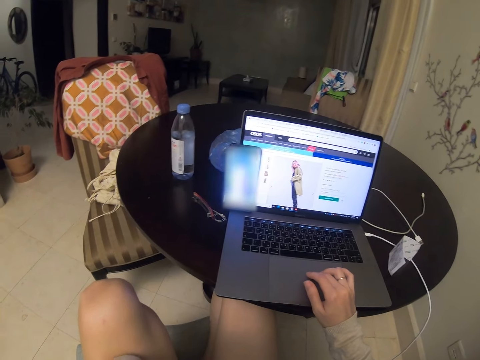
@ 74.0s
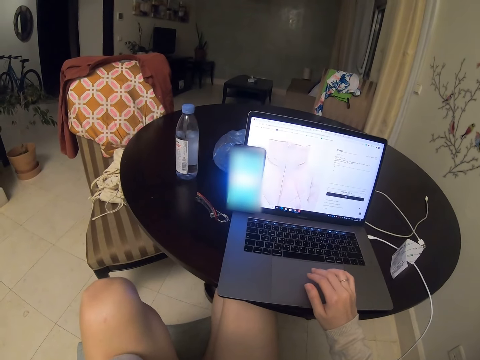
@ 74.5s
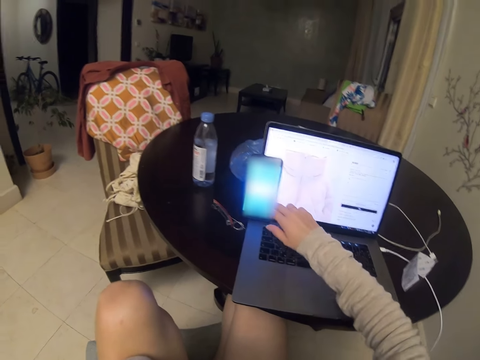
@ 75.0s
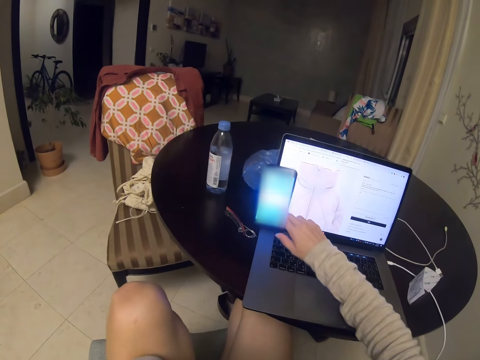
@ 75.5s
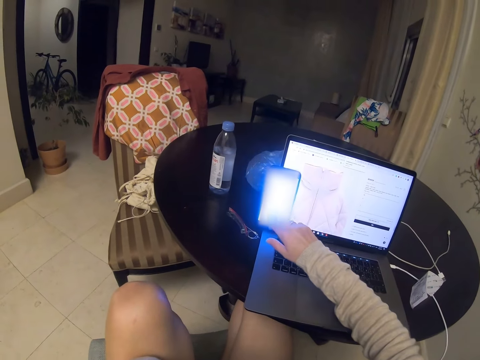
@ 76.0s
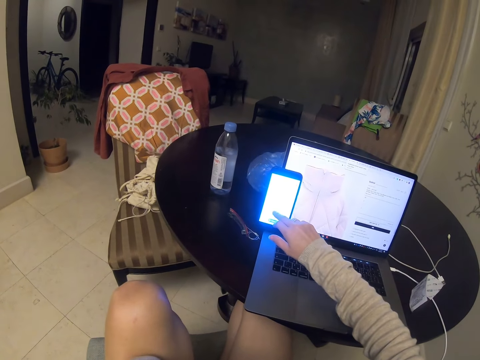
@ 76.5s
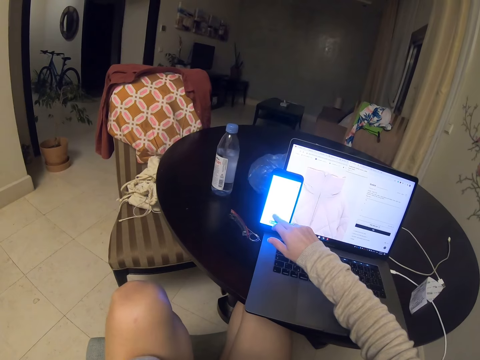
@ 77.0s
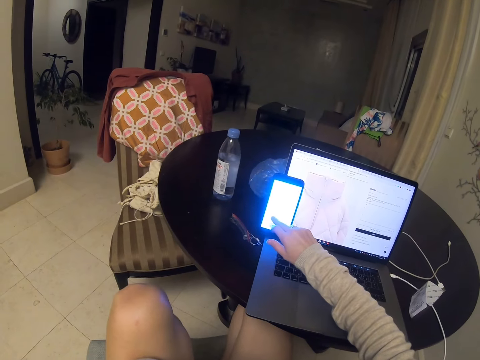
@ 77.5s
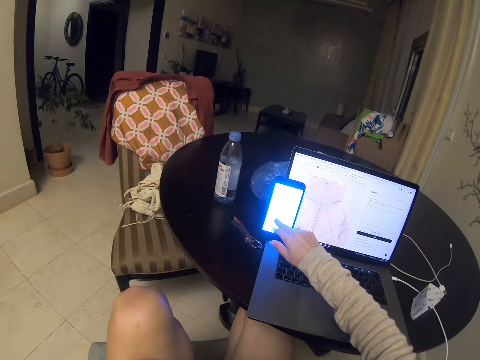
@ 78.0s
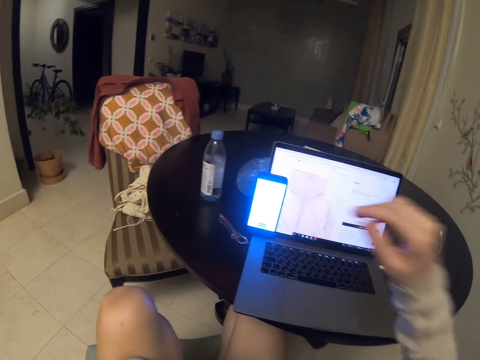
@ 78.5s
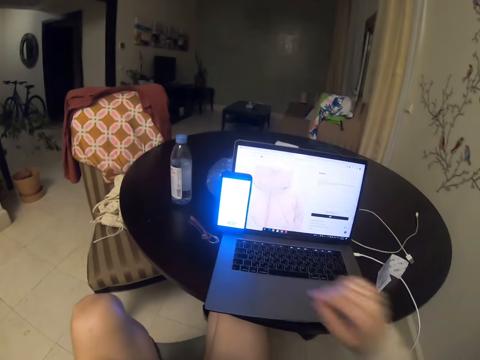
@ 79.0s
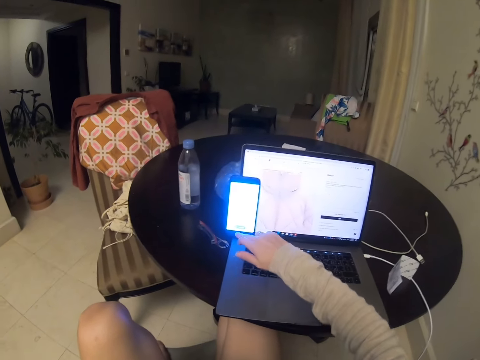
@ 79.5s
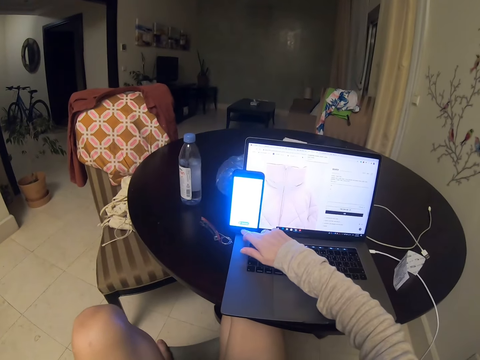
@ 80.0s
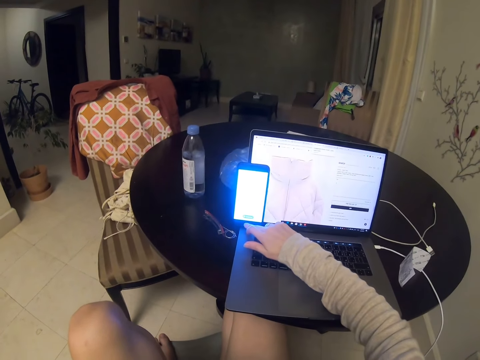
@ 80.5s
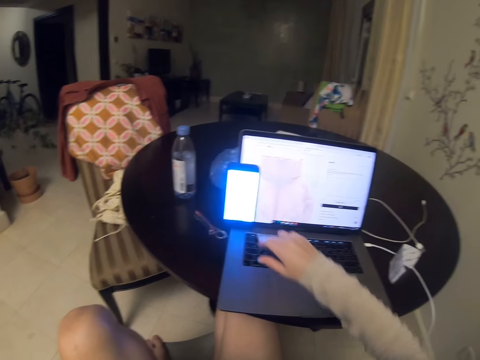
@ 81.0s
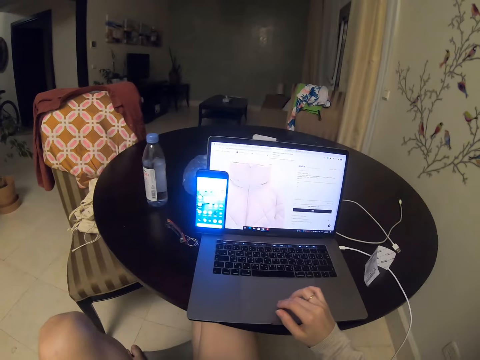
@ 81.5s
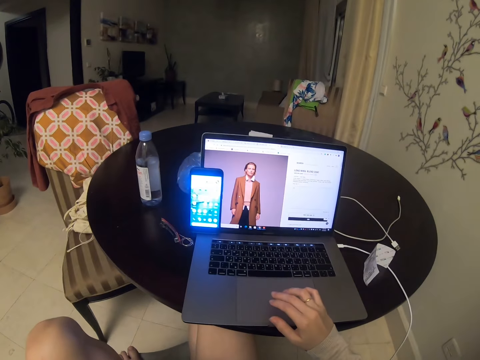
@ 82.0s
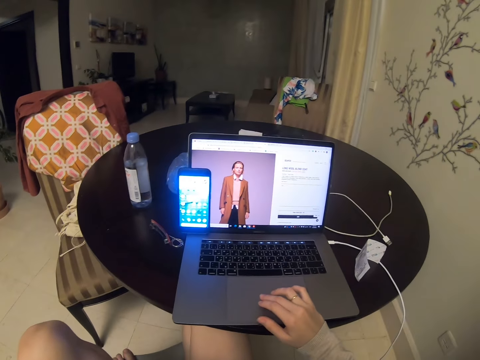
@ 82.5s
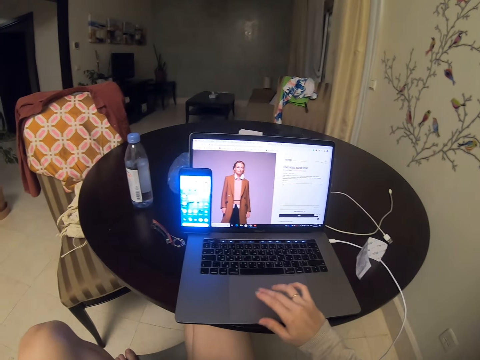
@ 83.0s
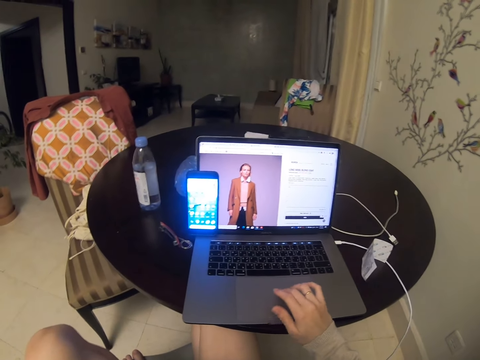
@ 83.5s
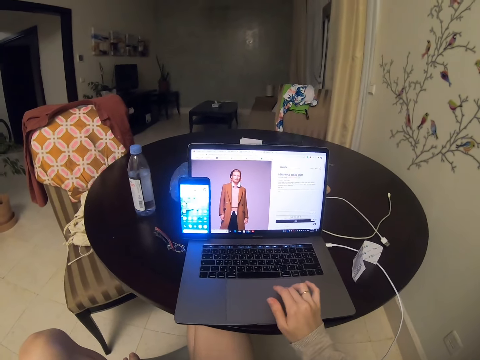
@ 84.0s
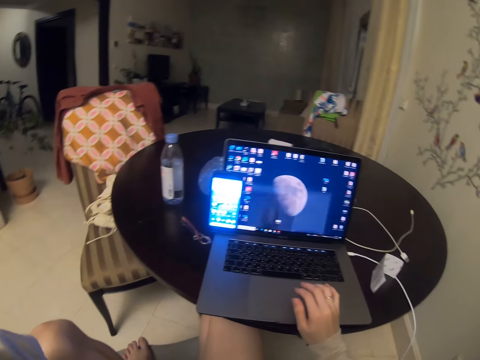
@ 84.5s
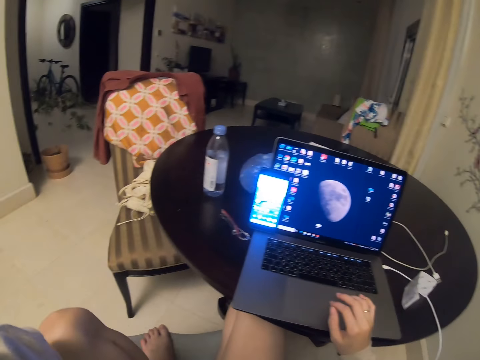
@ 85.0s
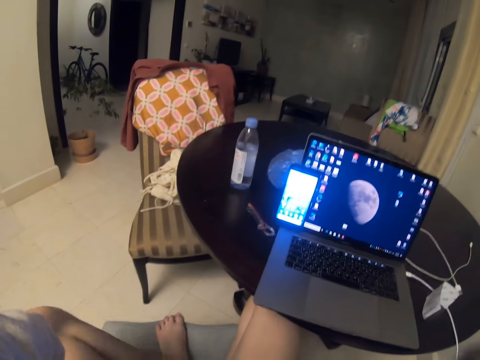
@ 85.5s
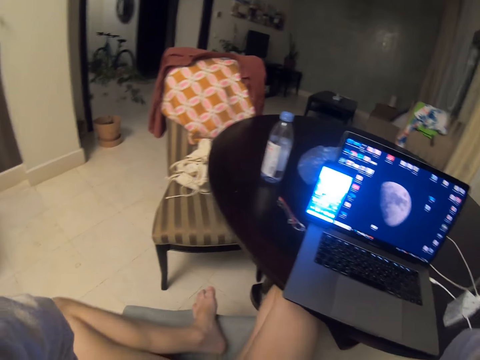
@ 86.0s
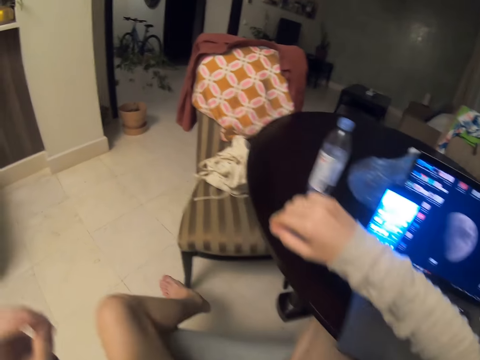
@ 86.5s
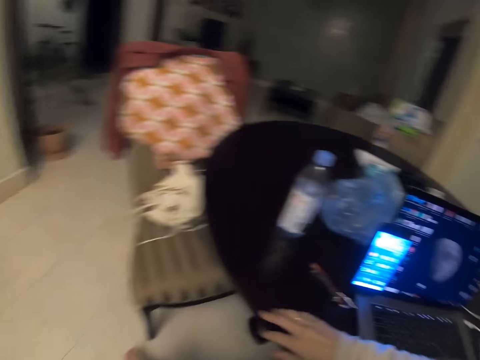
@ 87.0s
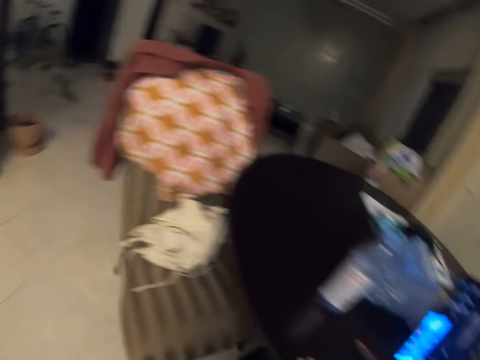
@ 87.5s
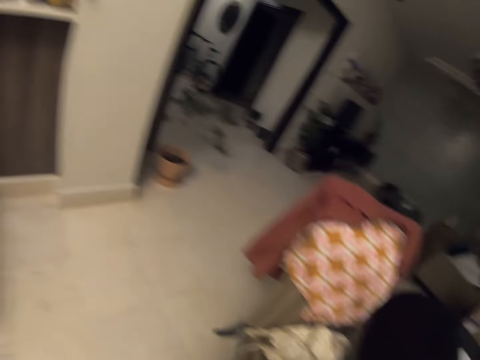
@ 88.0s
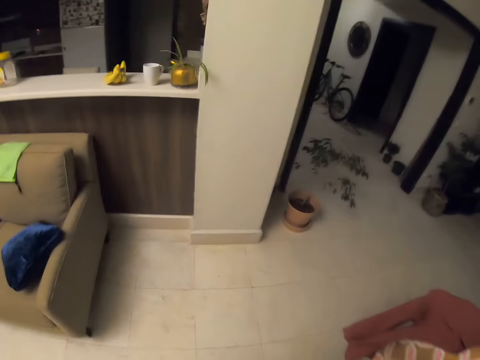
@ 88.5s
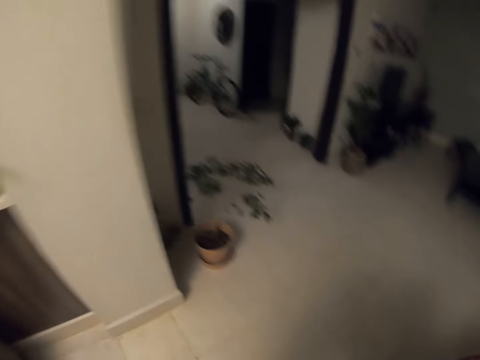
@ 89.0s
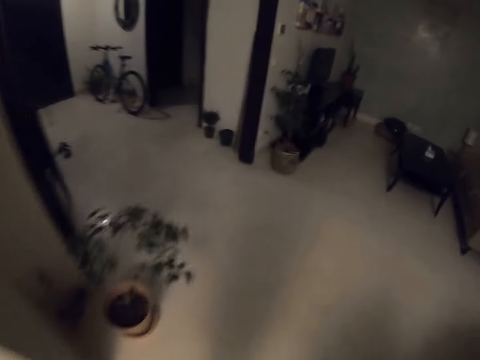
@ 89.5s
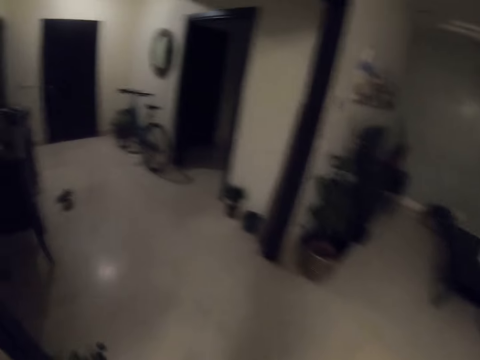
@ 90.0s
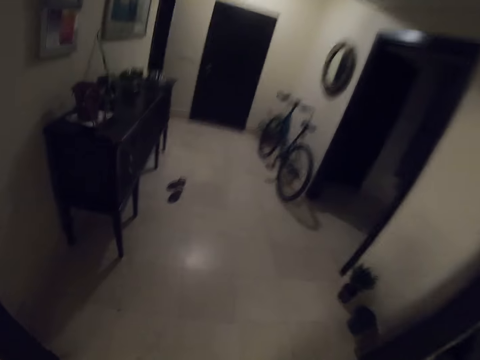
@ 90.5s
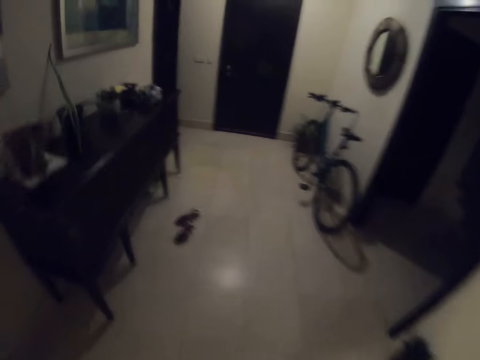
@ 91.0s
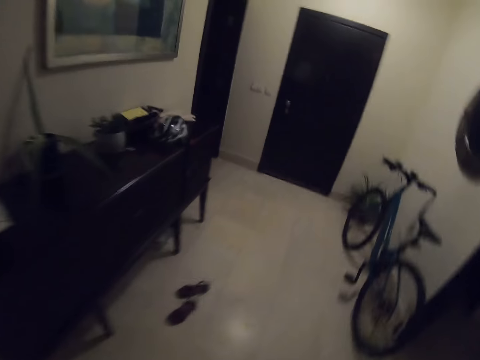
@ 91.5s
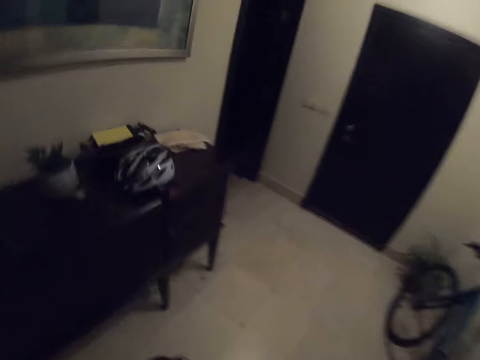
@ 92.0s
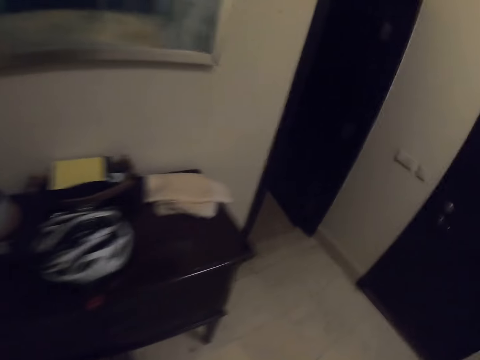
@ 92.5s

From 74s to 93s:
The camera wearer scrolls the laptop. They converse with a man. They scroll the laptop and rise up. They walk around the room.

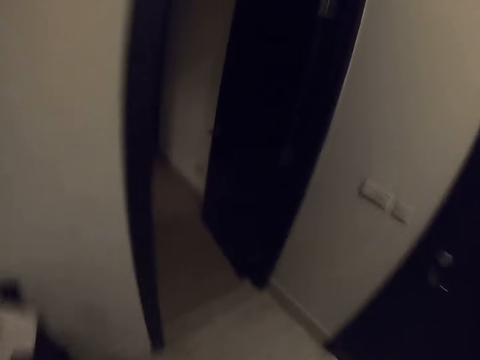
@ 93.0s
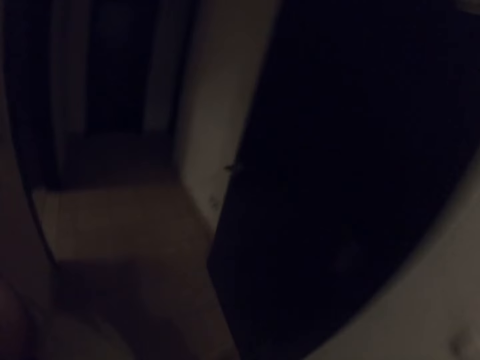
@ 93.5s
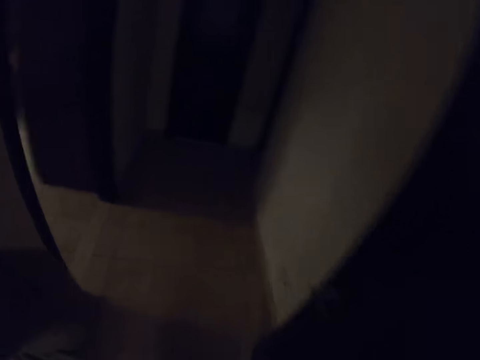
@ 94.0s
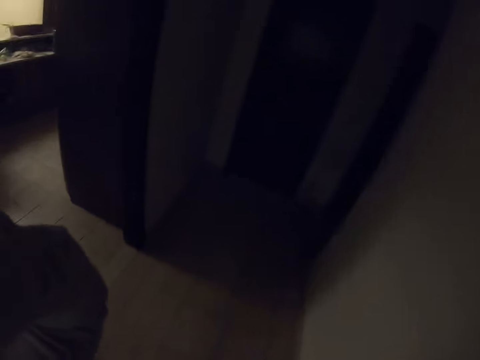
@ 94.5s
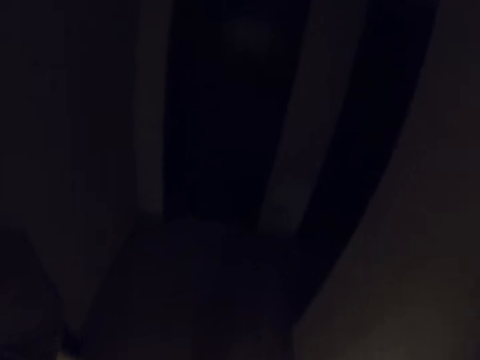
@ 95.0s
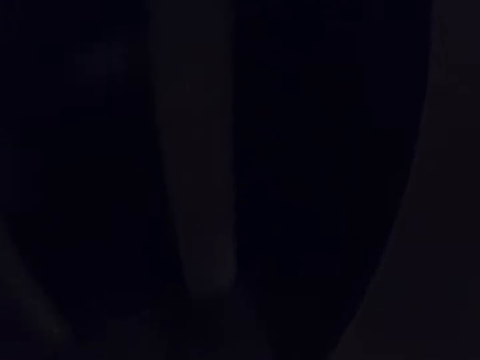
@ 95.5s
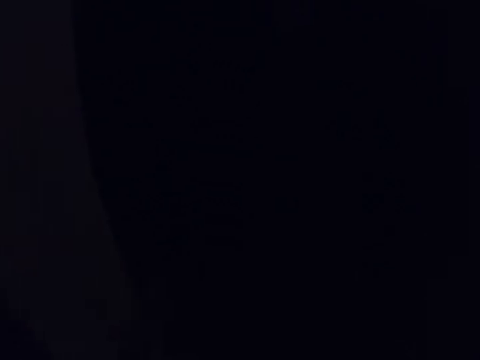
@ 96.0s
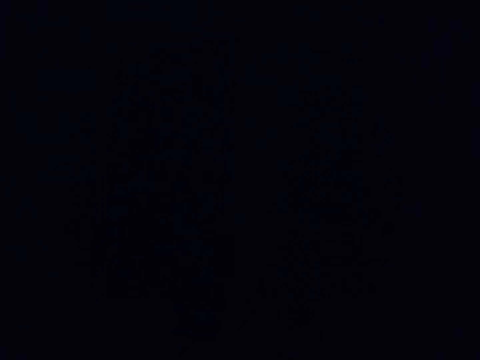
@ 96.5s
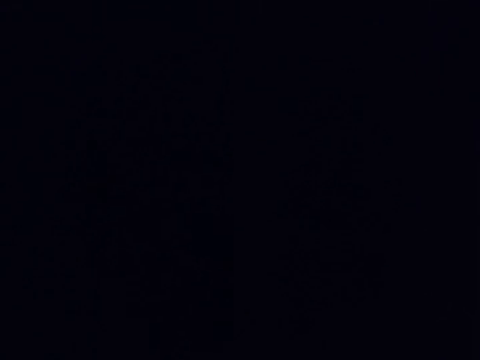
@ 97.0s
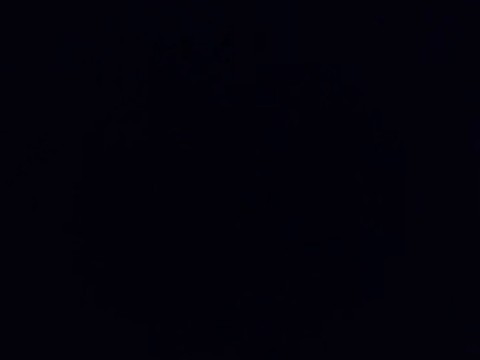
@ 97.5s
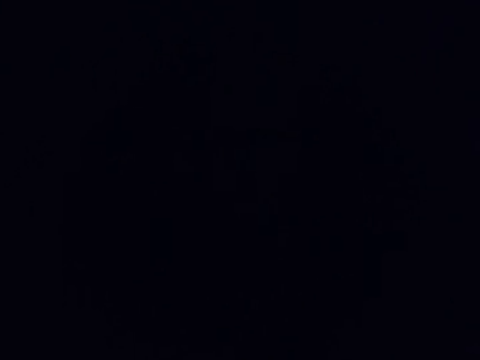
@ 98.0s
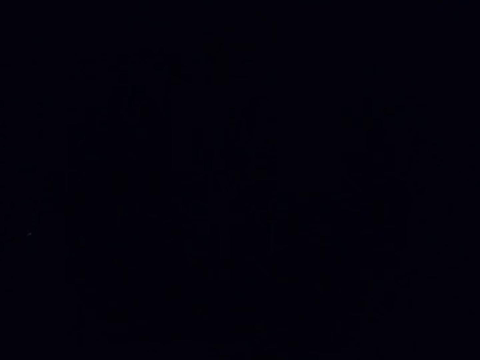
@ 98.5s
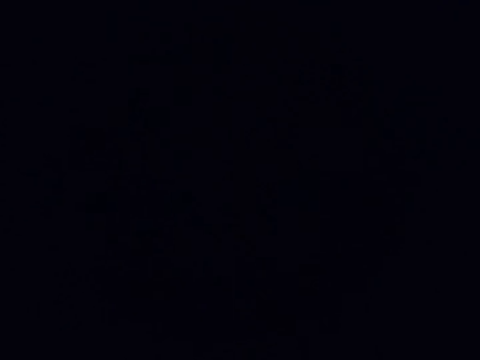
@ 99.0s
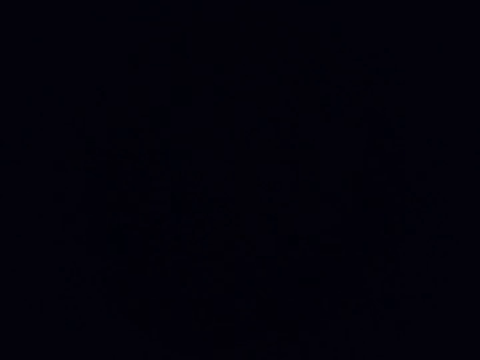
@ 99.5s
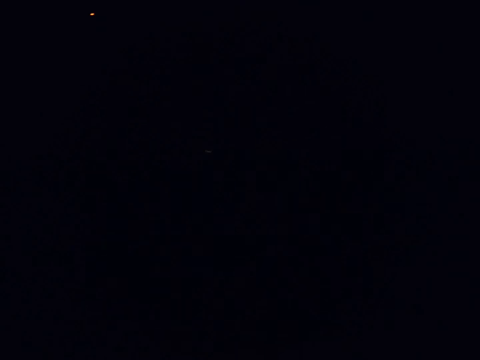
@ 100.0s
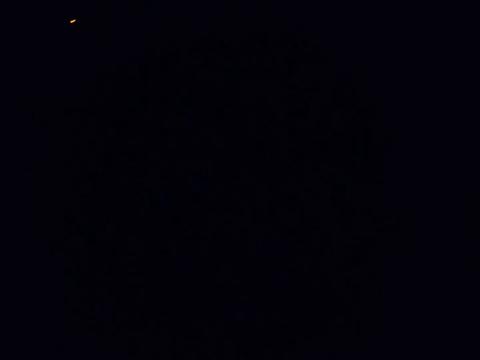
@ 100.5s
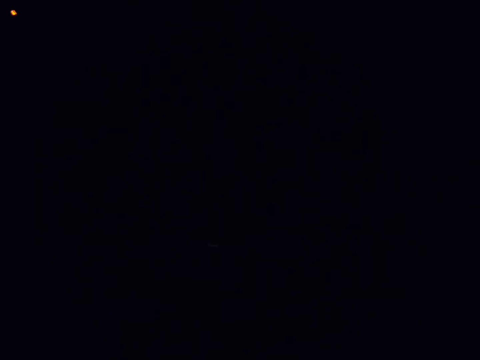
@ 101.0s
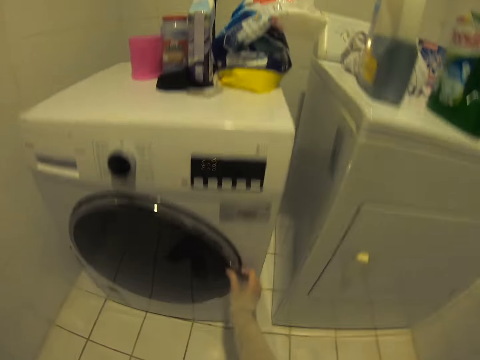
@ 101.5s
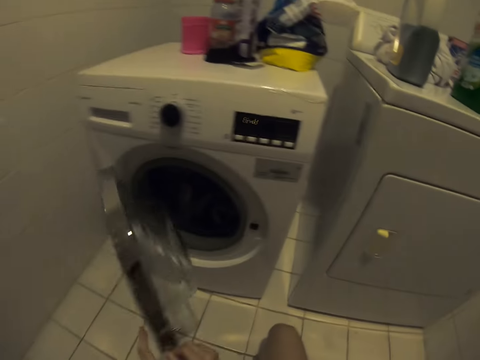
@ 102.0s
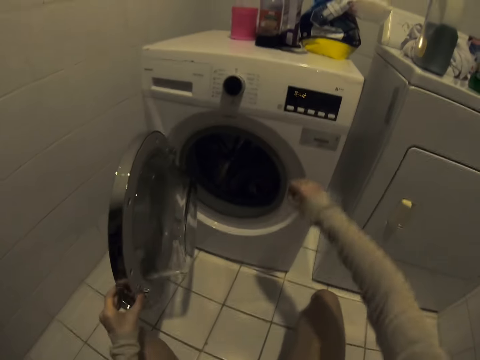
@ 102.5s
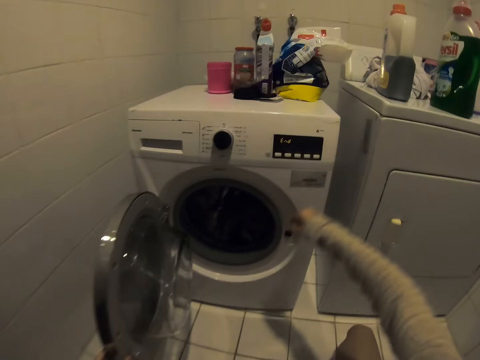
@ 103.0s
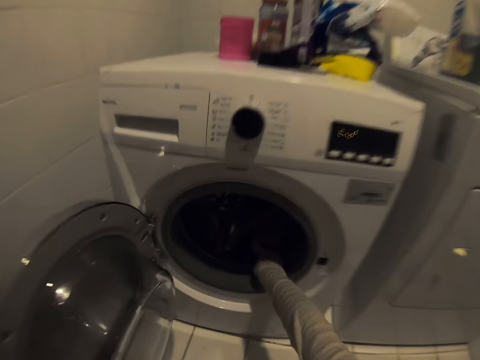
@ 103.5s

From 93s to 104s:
The camera wearer moves into a dark place. They open the dry cleaner or washing machine.
